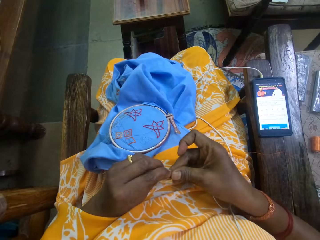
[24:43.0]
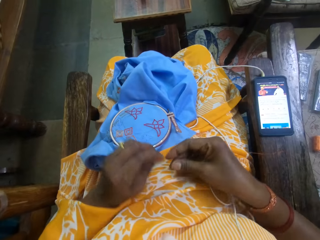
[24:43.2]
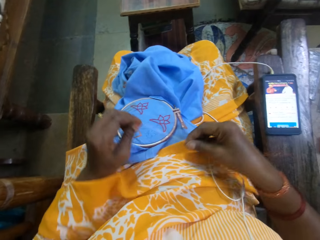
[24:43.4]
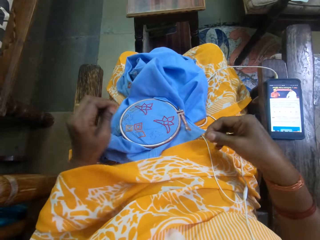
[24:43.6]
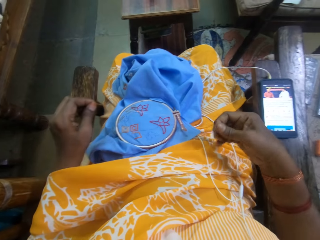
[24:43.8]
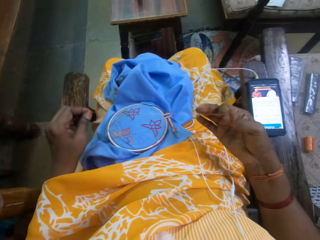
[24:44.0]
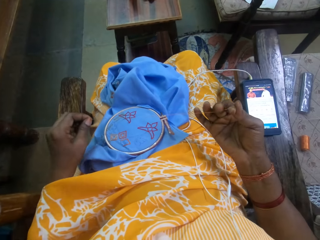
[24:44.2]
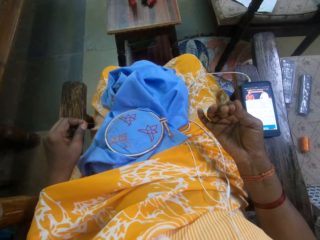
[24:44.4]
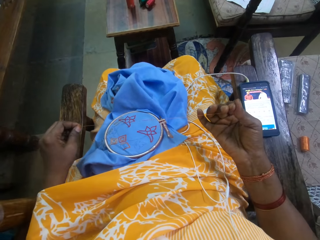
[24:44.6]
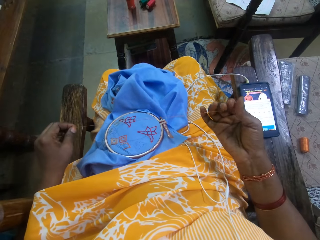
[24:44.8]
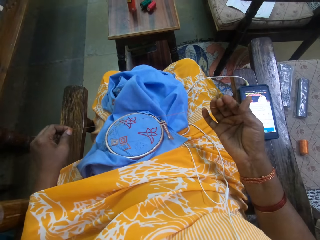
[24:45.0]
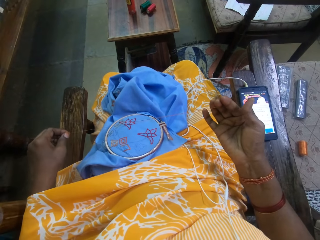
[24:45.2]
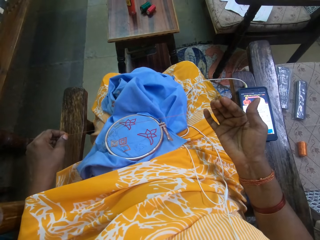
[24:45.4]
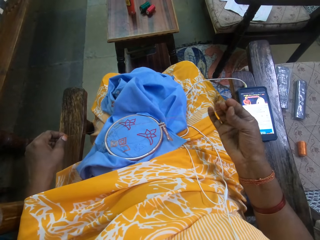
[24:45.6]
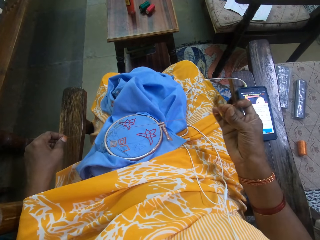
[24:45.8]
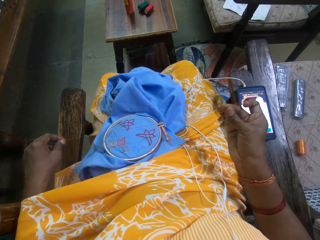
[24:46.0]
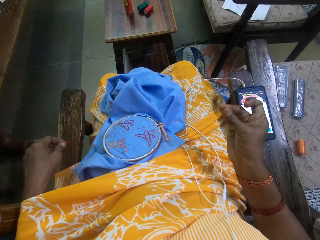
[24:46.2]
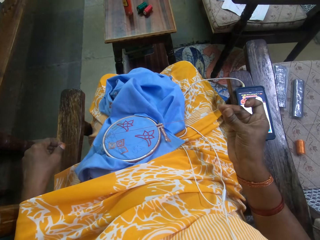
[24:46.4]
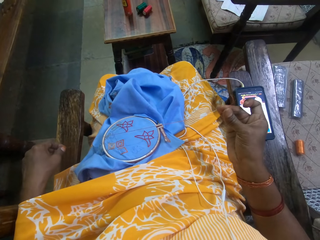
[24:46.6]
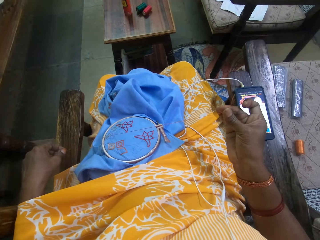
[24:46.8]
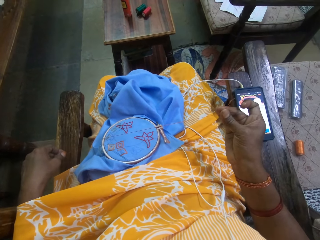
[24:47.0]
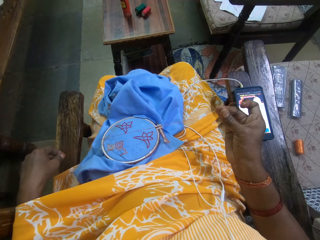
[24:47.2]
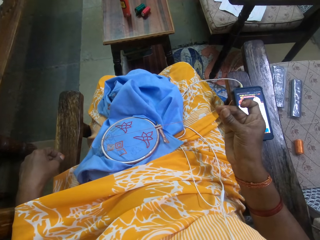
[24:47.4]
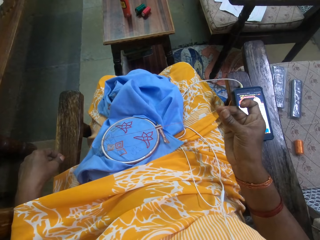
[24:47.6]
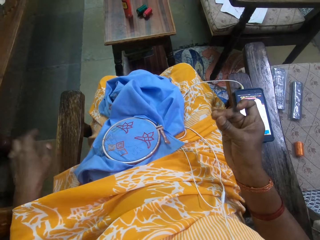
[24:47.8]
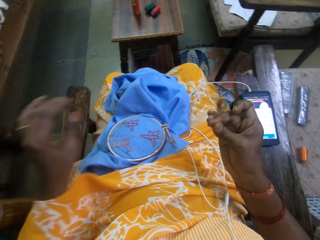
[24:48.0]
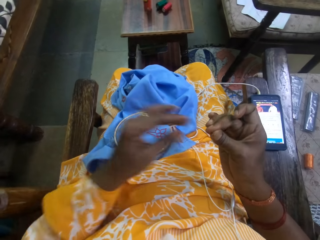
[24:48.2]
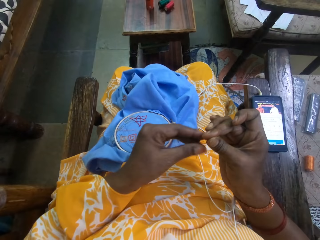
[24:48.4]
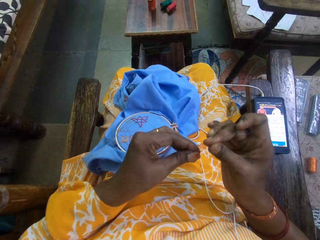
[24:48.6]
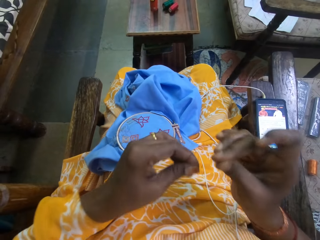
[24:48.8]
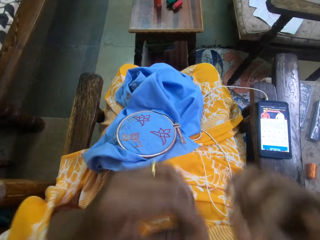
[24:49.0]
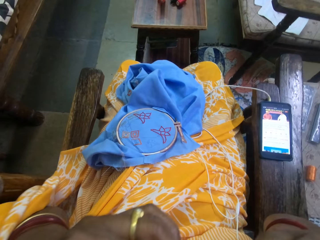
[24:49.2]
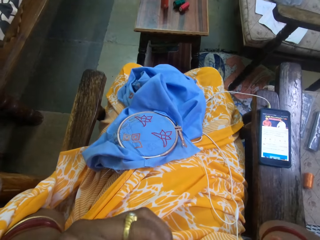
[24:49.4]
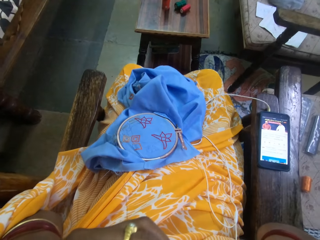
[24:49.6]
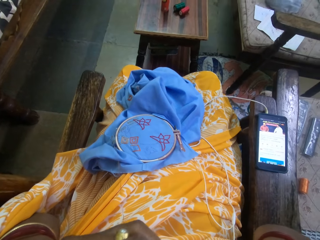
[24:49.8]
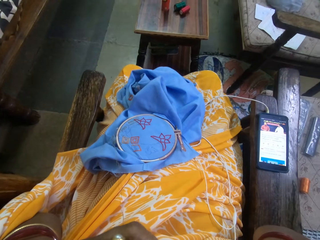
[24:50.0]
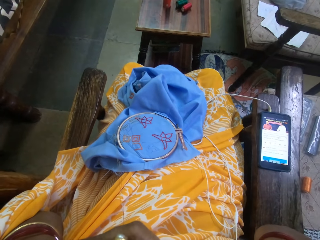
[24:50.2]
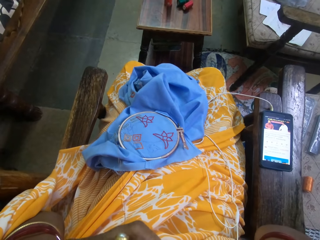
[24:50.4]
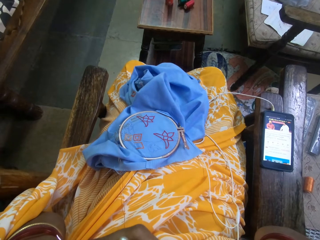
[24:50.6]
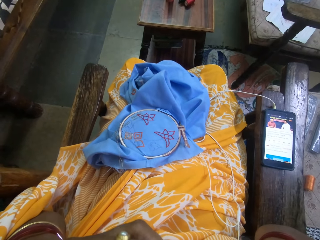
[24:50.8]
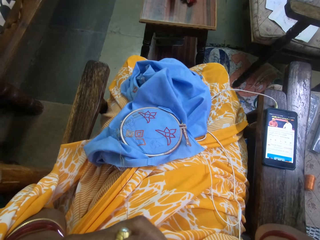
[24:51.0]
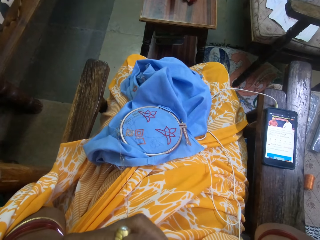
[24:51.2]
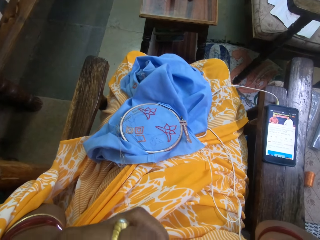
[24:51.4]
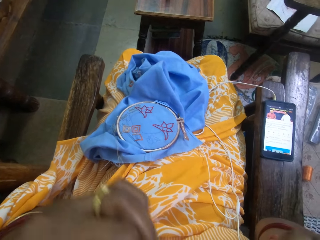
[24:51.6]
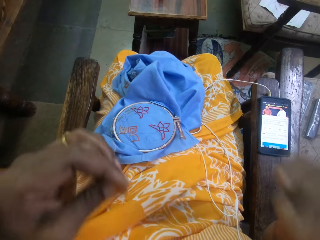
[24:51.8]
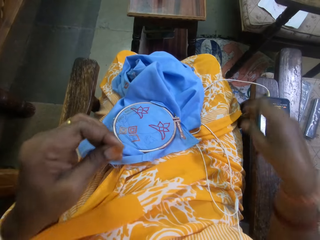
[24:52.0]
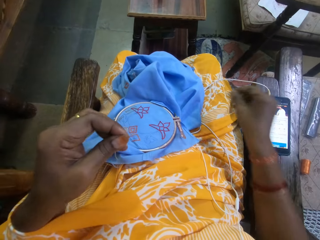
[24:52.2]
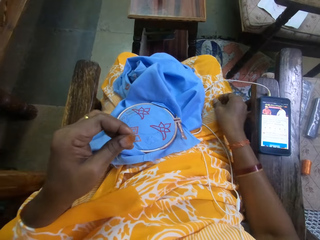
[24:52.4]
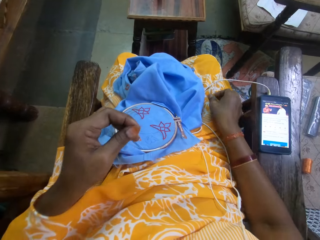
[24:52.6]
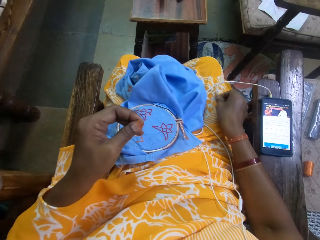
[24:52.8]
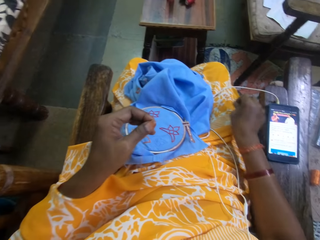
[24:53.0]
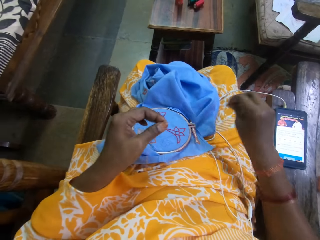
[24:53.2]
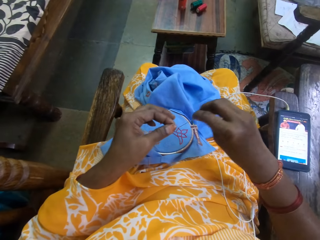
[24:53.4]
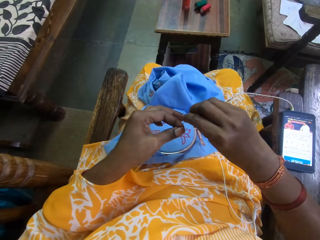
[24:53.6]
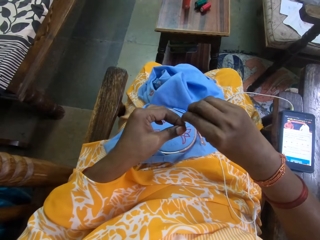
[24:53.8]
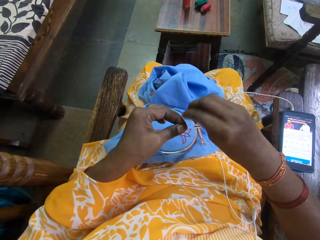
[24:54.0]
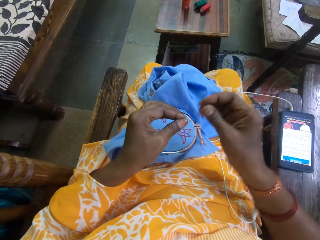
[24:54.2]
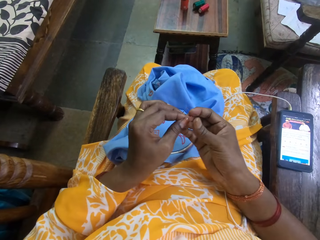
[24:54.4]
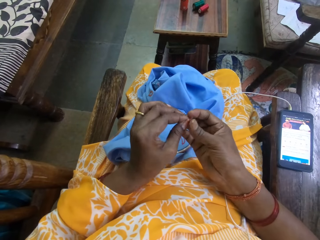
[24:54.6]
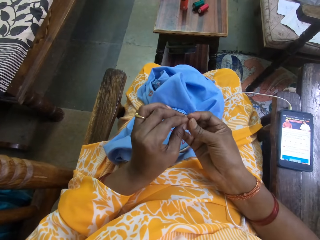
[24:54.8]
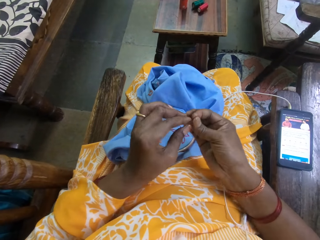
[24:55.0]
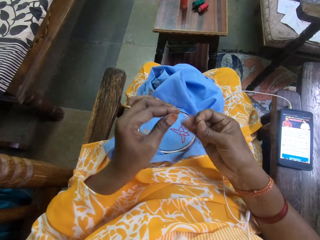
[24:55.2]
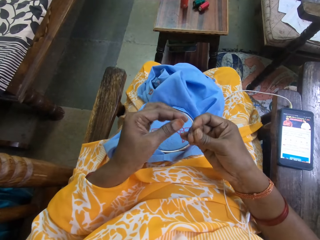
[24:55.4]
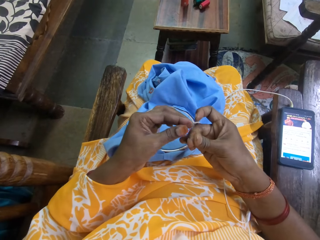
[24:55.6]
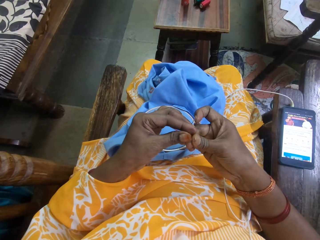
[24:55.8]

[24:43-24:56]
The camera wearer puts the embroidery thread in her mouth with her hands. She picks the embroidery needle in her cloth with her right hand and passes the needle from her right hand to her left hand.

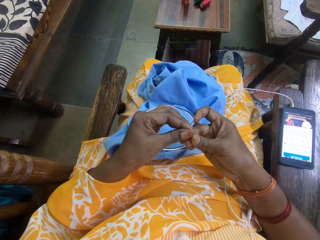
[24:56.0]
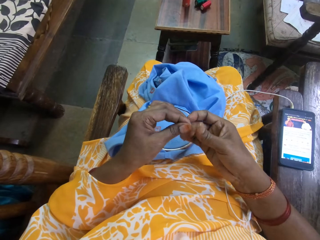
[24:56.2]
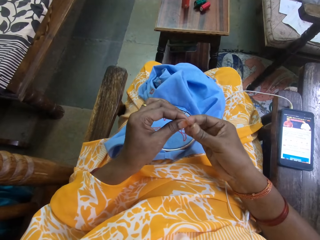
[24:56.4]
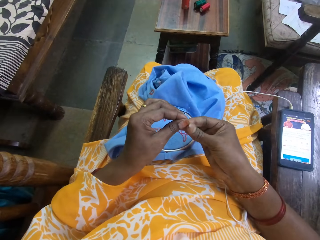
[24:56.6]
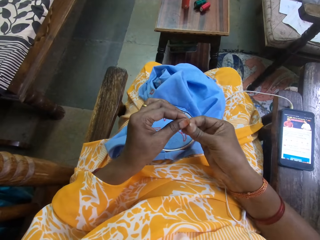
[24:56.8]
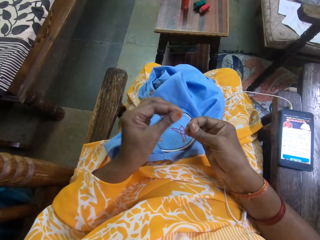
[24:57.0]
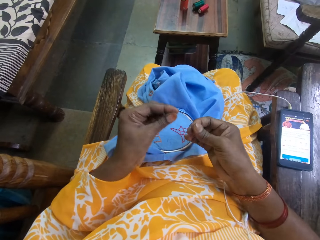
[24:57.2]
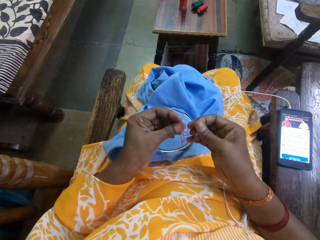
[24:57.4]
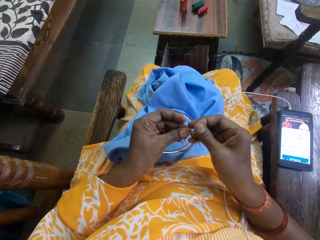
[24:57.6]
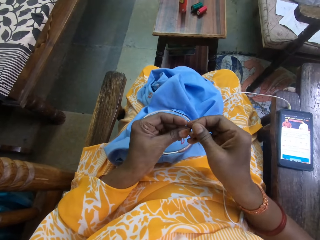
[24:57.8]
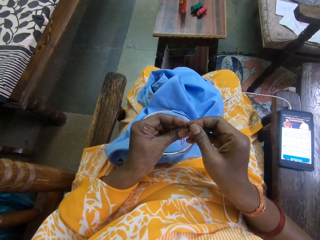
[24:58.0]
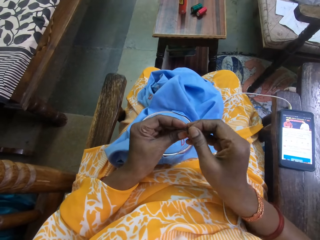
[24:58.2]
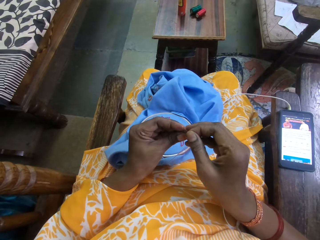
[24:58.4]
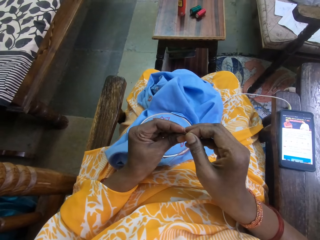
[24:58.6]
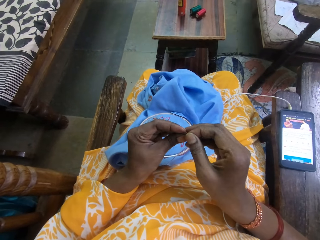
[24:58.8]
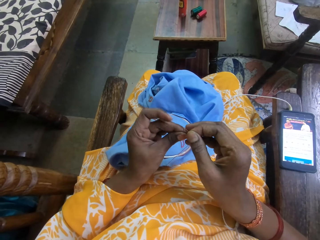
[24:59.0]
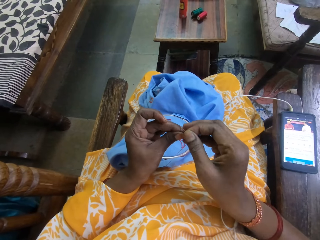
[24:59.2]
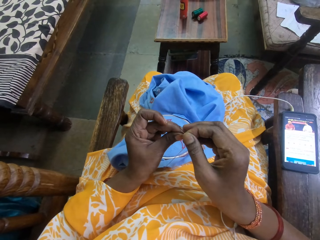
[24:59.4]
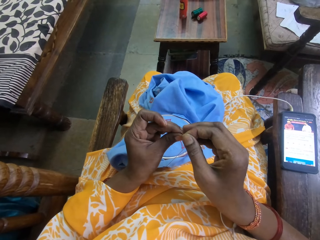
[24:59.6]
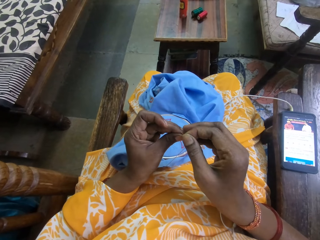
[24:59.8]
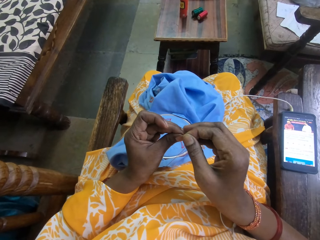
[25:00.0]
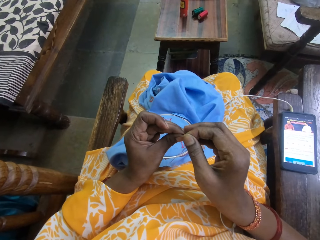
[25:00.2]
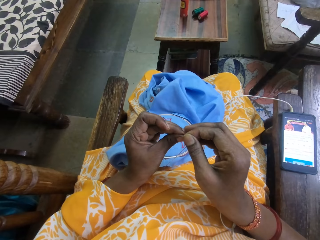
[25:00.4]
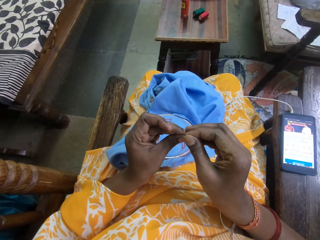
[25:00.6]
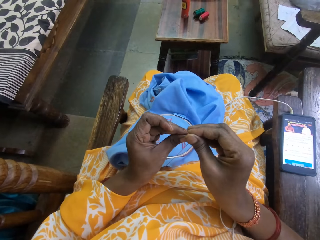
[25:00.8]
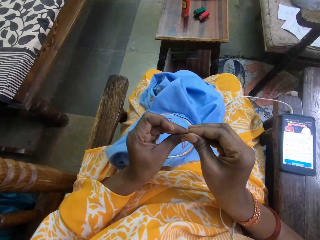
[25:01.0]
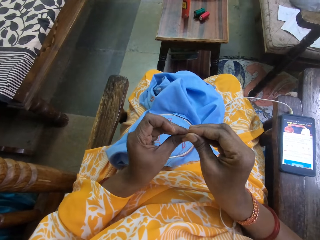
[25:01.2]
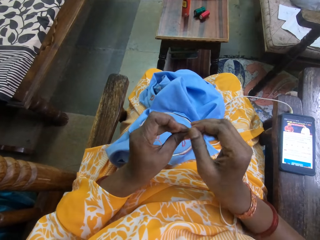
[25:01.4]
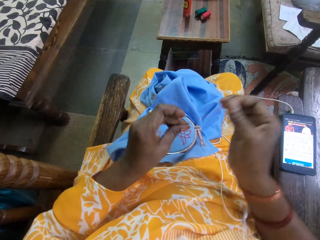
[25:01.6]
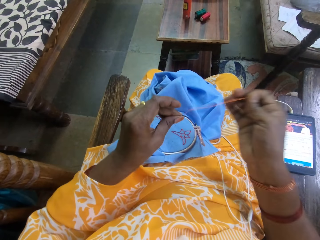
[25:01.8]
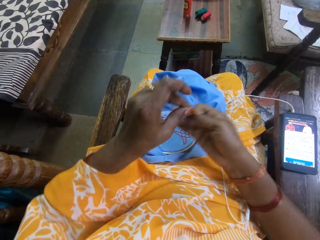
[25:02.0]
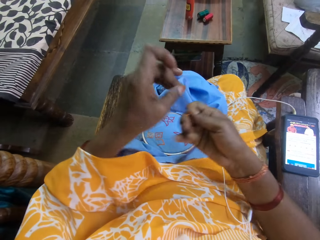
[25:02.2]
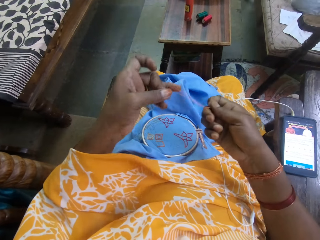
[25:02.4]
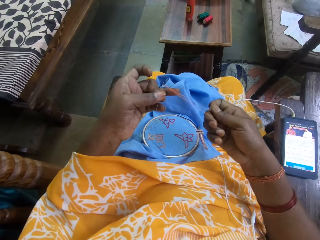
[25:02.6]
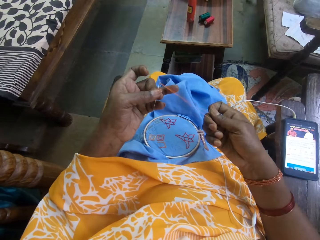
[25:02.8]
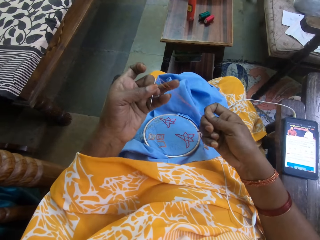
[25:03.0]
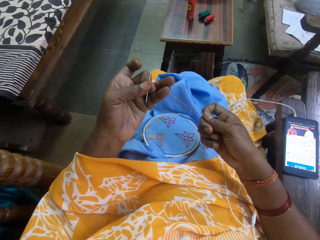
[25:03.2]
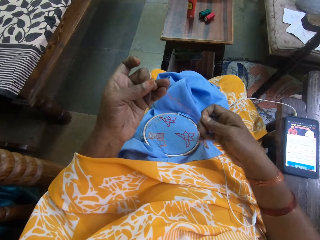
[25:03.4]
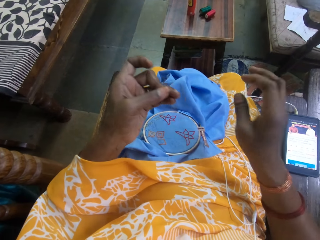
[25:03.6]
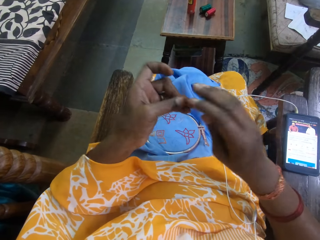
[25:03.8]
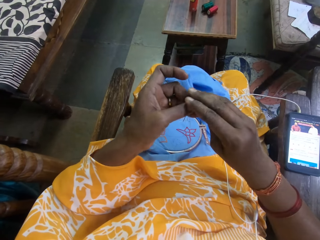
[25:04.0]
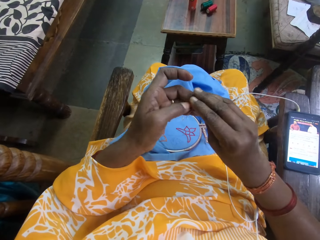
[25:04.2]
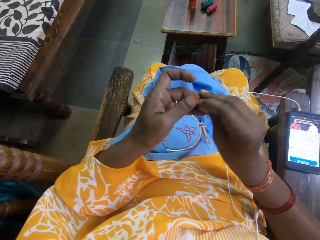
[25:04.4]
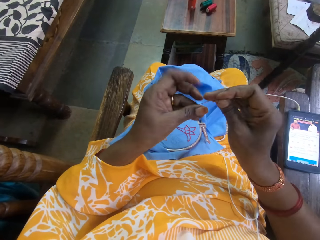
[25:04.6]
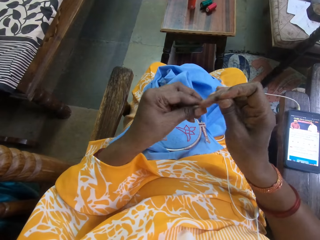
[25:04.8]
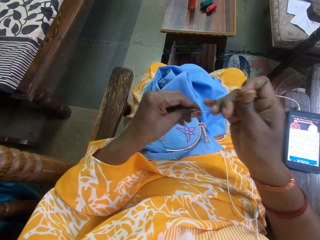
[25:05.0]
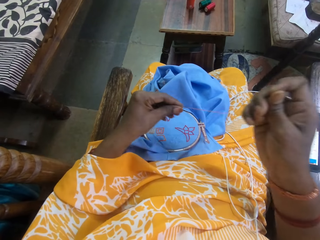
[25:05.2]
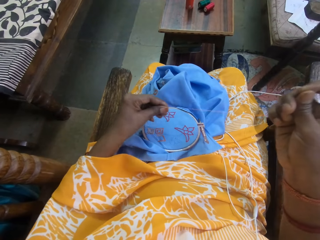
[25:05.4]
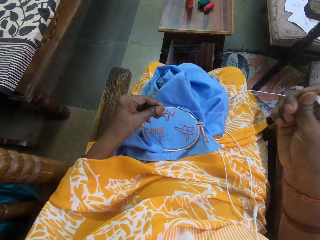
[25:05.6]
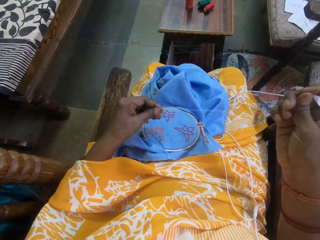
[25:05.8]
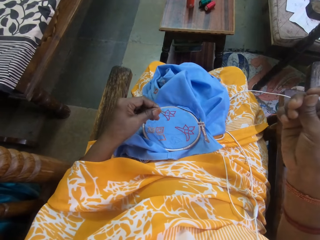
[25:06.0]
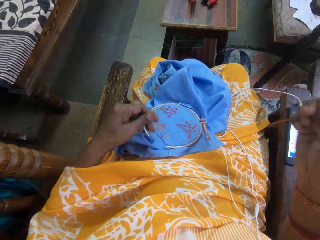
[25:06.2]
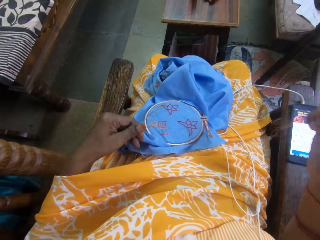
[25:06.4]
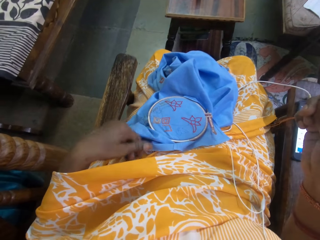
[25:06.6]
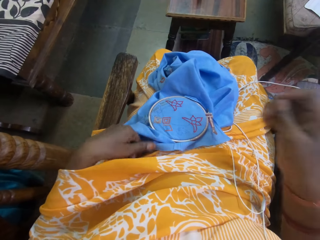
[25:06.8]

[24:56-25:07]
The camera wearer puts the embroidery thread in the needle hole with her right hand. She passes the needle from her left hand to her right hand and straightens the thread with her left hand.
